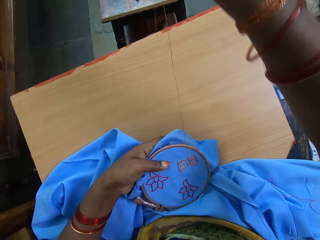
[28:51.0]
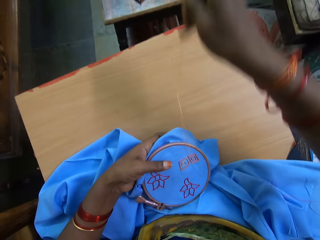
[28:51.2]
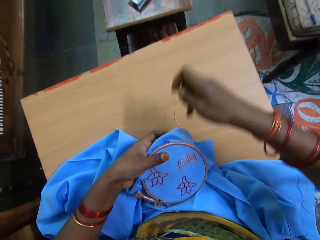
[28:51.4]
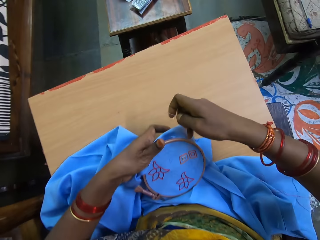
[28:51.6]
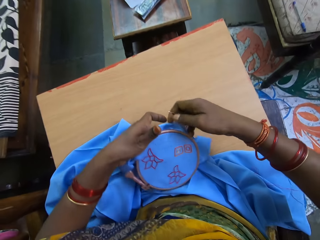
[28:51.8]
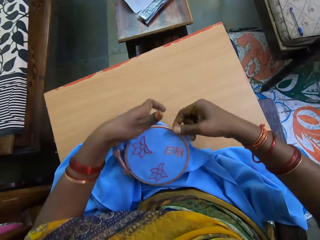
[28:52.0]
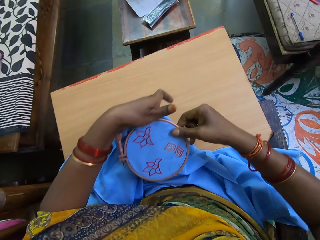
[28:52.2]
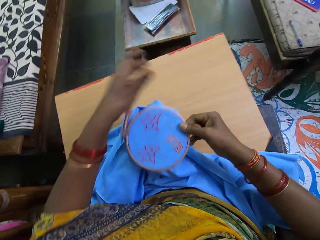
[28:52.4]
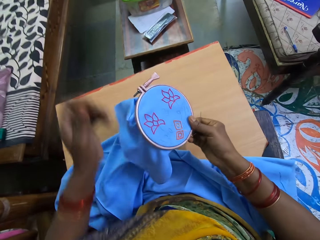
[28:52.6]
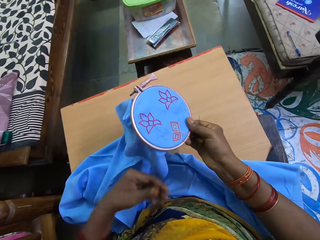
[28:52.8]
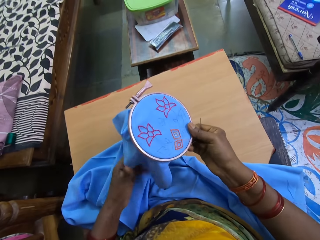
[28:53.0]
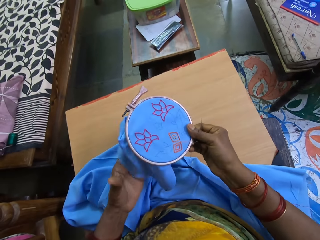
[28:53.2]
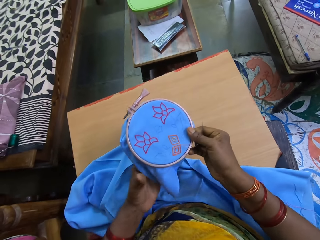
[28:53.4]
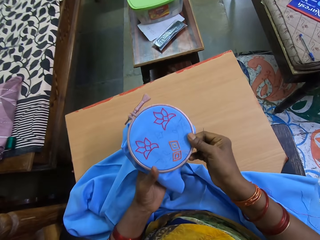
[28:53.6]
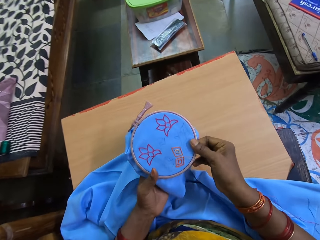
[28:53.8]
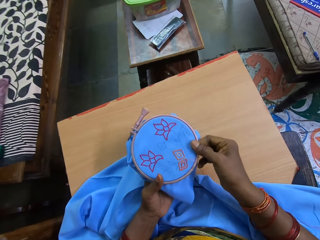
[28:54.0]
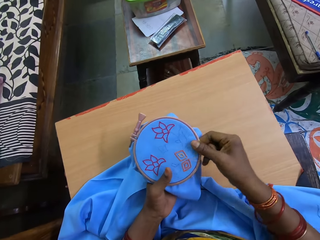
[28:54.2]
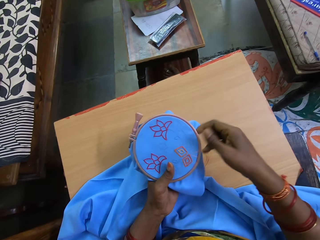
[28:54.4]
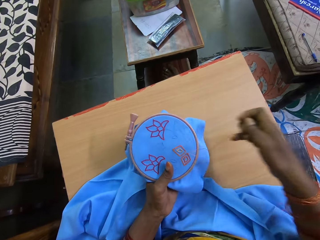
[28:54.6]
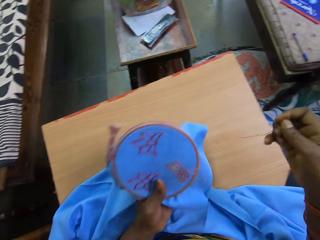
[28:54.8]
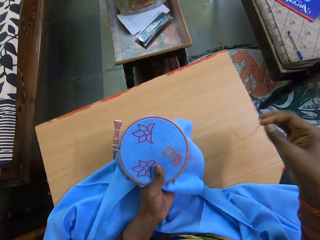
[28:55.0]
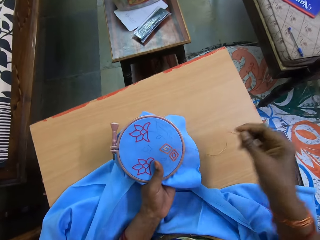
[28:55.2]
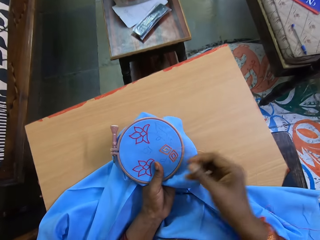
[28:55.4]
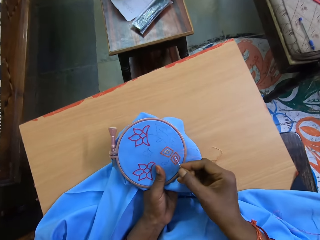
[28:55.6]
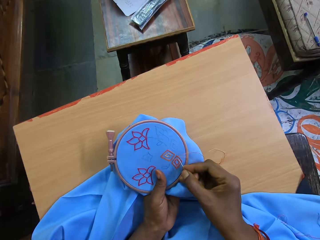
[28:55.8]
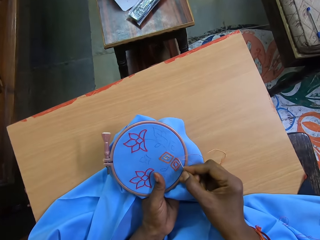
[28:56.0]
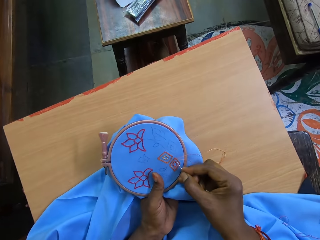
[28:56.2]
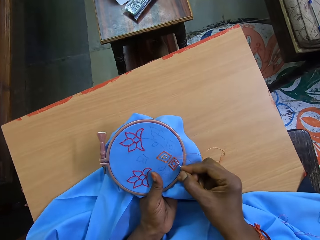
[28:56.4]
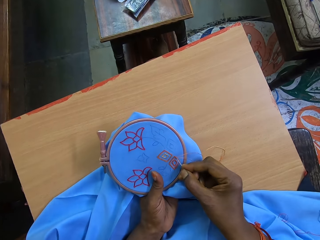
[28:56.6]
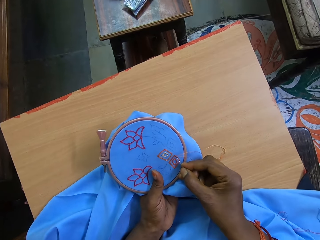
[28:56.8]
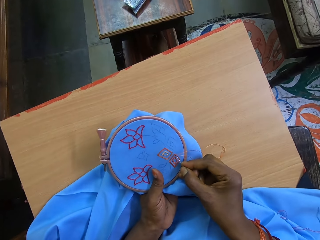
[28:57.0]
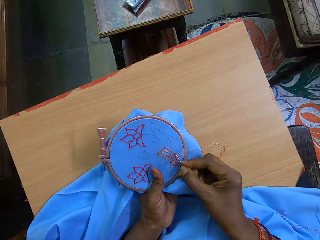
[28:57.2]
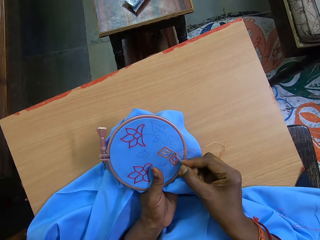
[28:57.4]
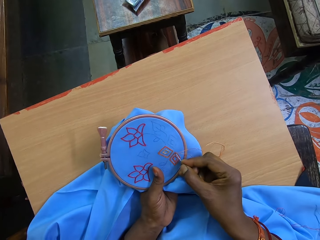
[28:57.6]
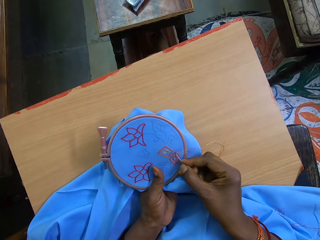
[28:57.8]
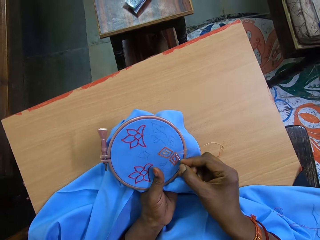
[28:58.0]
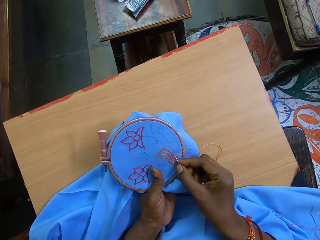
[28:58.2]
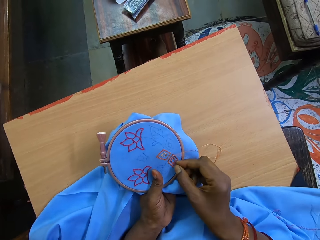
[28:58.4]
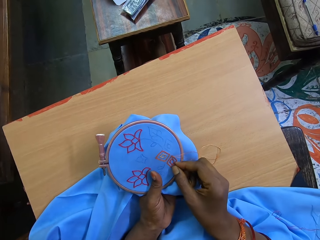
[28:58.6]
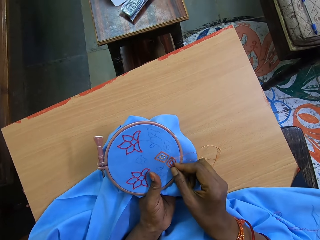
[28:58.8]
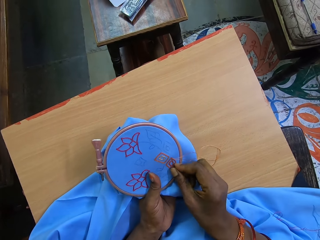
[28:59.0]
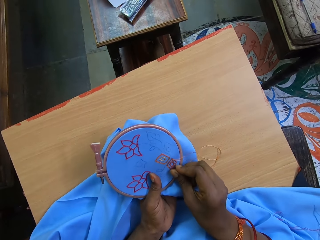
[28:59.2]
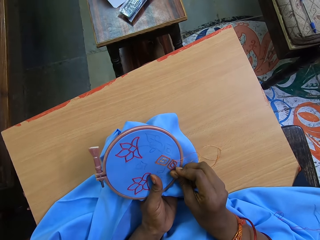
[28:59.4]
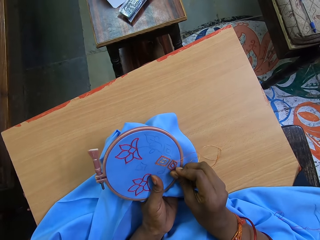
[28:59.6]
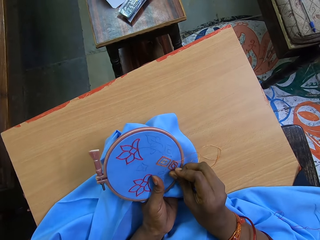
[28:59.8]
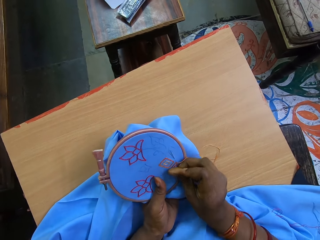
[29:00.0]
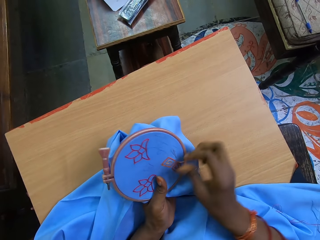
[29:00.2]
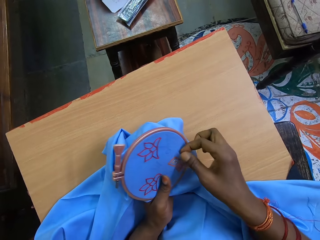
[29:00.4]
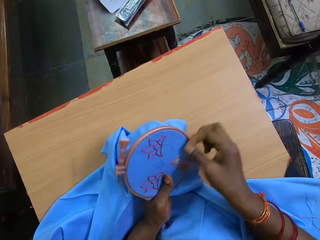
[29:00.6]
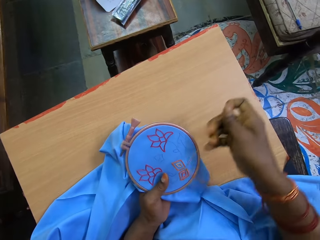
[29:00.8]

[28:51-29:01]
The camera wearer turns a cloth. She holds the embroidery hoop with her left hand. She embroiders a pattern on the fabric in the embroidery hoop in her left hand with the needle and thread in her right hand.

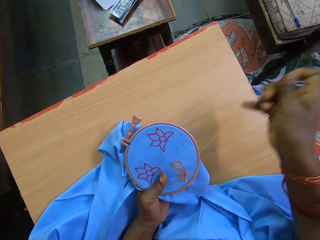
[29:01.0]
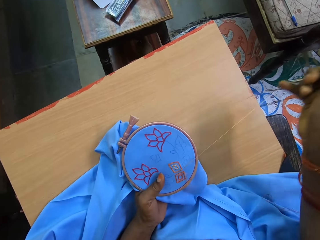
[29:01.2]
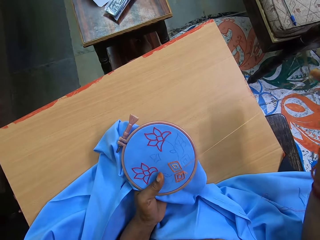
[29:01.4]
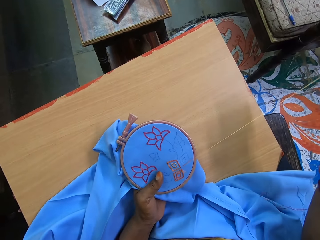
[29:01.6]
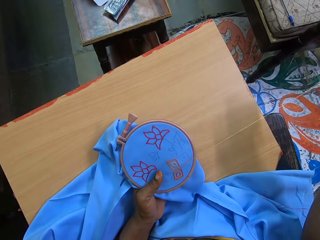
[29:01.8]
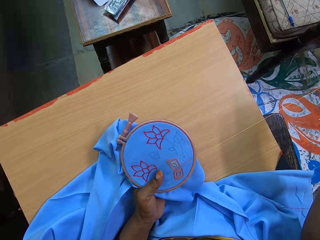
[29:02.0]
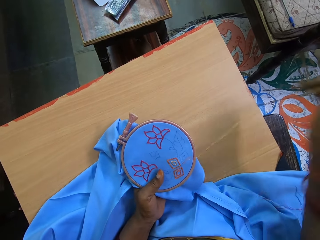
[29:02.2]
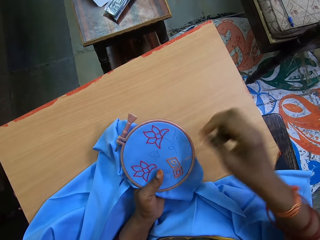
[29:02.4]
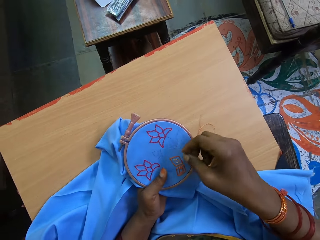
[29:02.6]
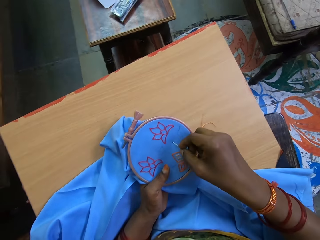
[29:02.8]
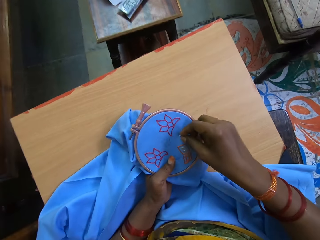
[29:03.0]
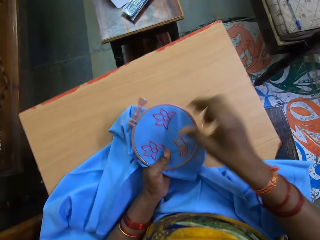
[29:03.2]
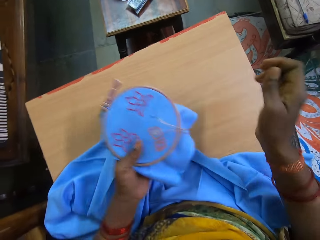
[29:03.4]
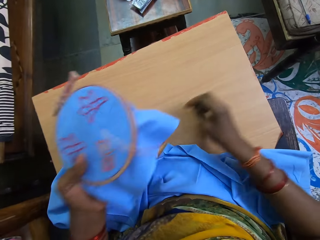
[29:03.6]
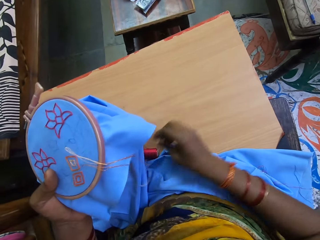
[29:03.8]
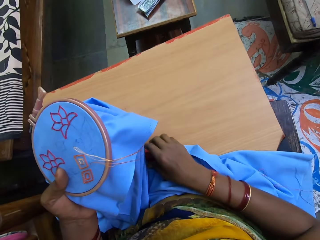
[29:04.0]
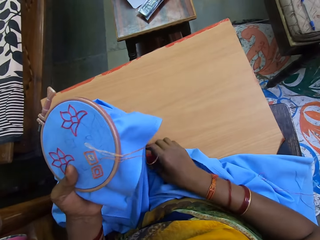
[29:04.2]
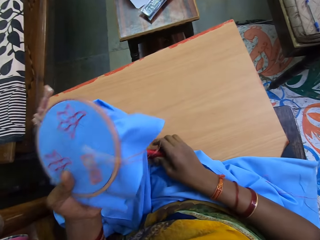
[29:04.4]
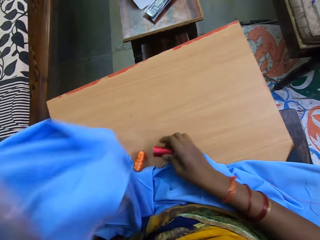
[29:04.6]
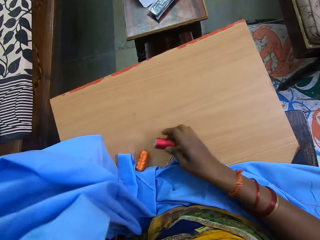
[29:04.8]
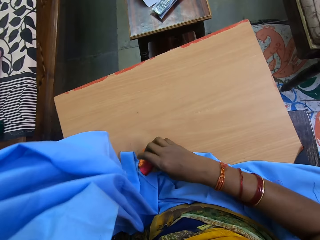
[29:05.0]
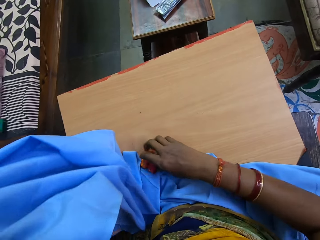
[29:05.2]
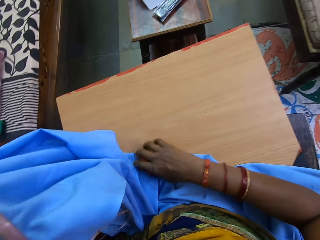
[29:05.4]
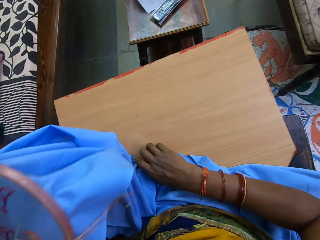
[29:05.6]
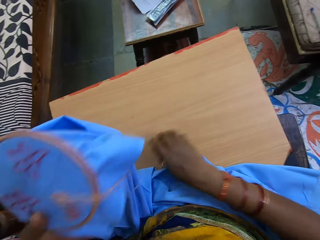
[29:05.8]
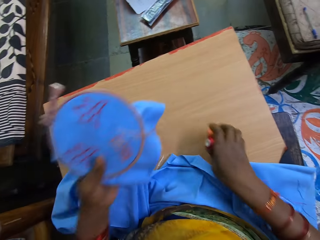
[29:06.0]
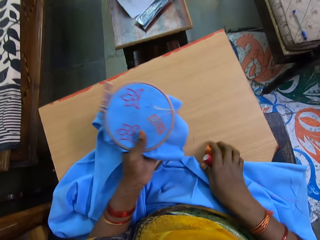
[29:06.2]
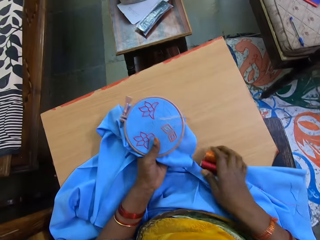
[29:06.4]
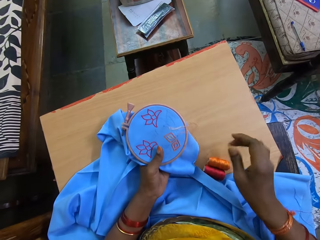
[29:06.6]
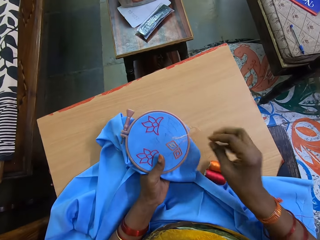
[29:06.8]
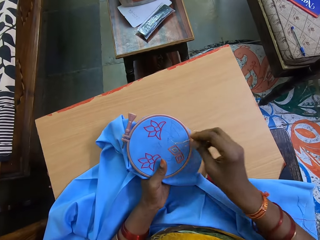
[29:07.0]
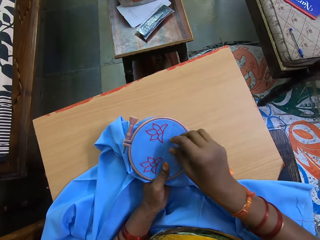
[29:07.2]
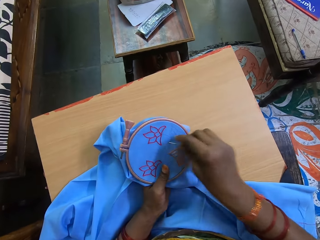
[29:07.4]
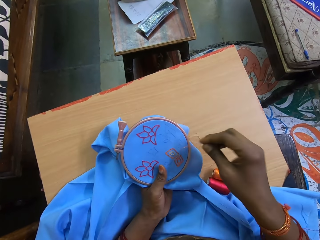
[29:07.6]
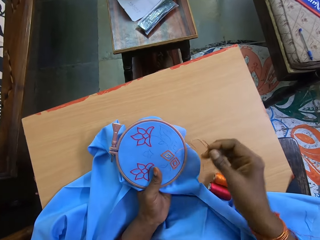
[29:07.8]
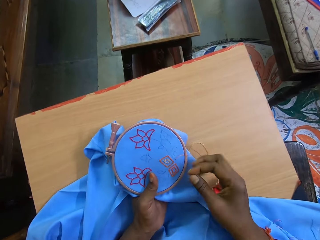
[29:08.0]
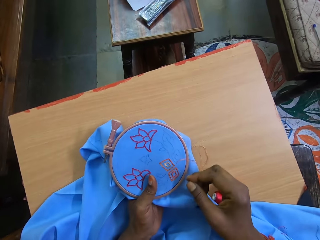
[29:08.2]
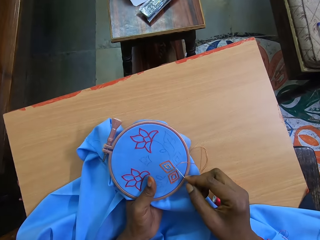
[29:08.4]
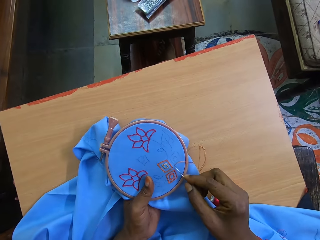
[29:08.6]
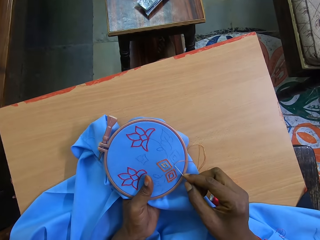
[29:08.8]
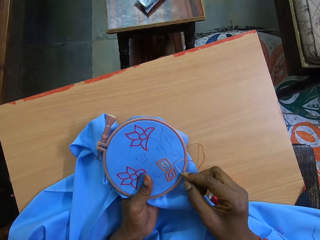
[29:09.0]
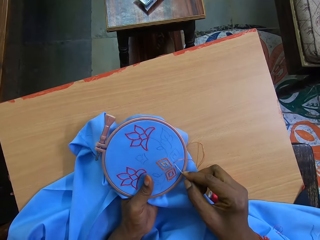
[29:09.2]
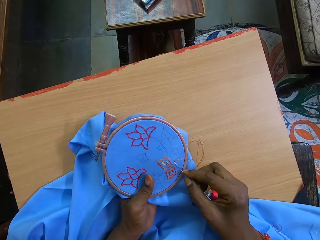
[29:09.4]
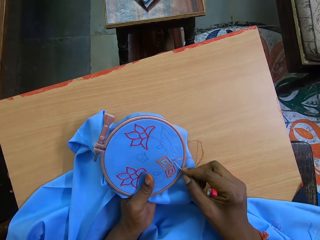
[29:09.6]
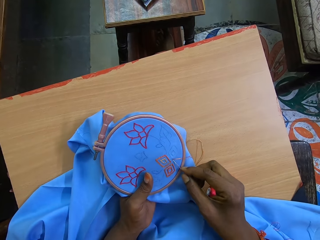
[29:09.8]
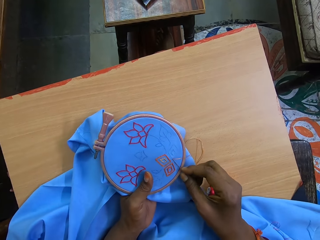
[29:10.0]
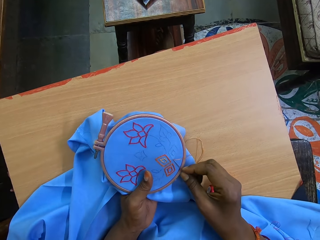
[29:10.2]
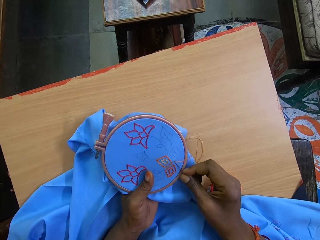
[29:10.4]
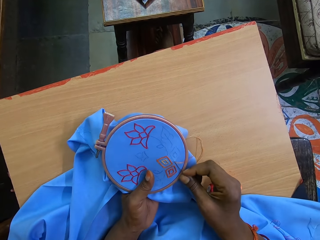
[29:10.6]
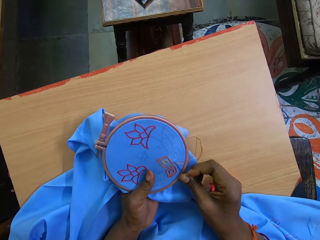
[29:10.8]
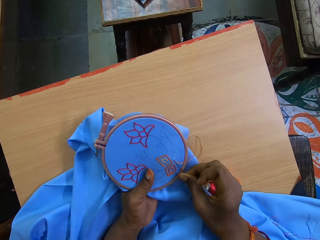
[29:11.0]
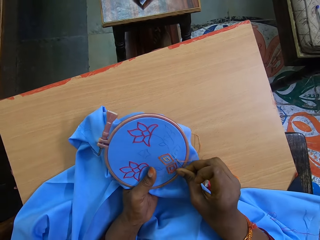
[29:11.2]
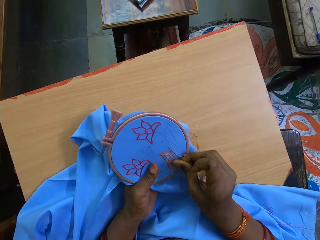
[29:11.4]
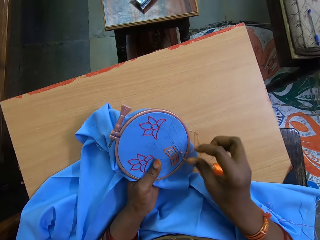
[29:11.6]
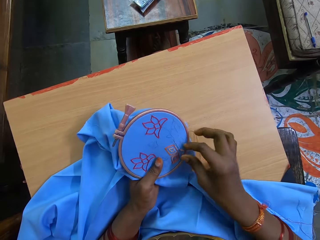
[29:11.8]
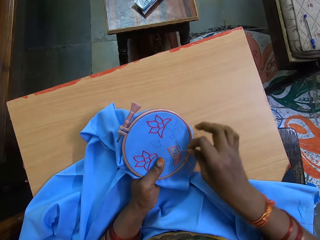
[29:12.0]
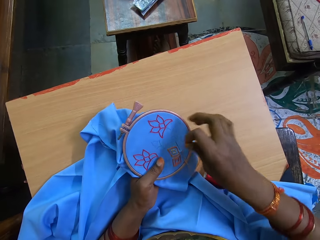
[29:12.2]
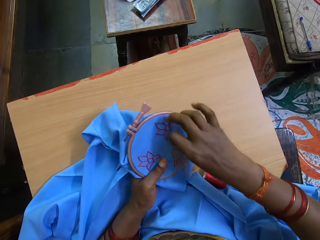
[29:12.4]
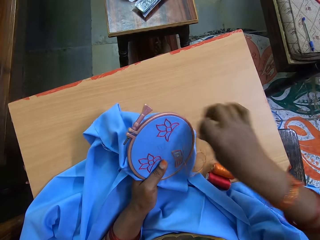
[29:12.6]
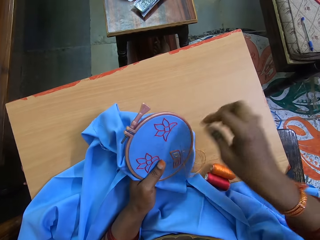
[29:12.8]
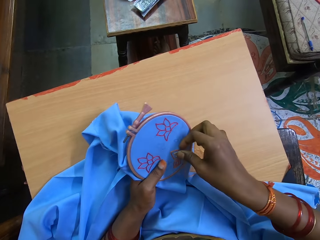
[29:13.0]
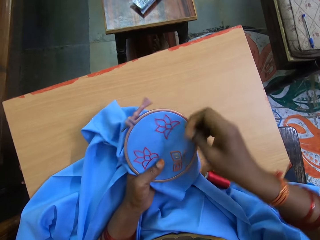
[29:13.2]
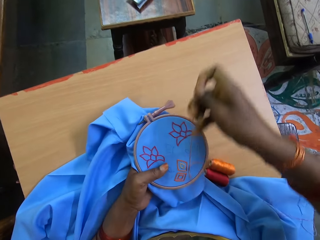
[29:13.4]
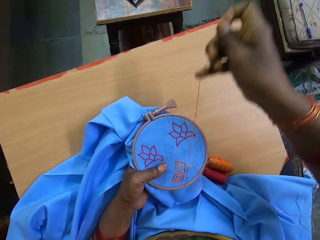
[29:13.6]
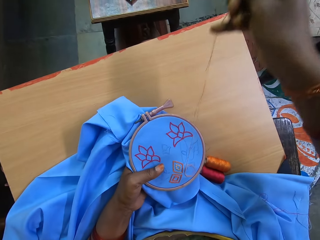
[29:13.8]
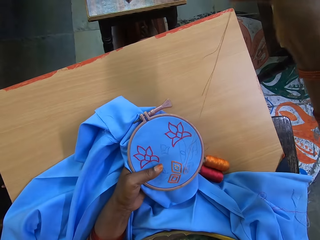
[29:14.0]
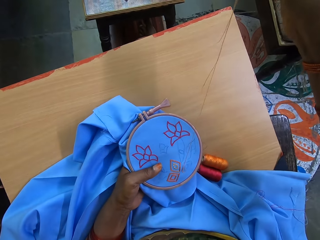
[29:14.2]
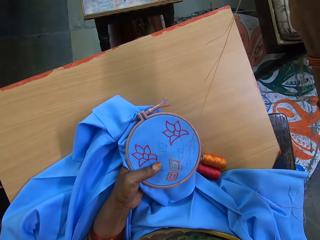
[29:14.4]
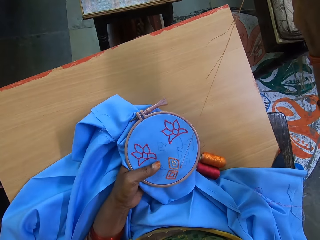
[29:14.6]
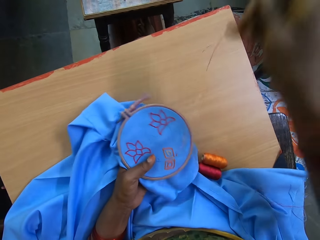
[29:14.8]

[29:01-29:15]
The camera wearer leaves the needle in her right hand in the fabric in the embroidery hoop in her left hand. She picks both rolls of thread from the board on her lap with her right hand. She moves the threads with her right hand. She places both rolls of thread in her right hand on the board on her lap. She pulls the needle and thread on the fabric in the embroidery hoop in her left hand. She embroiders a pattern on the fabric in the embroidery hoop in her left hand with the needle and thread in her right hand.
